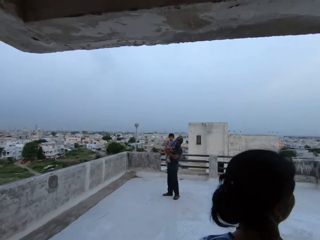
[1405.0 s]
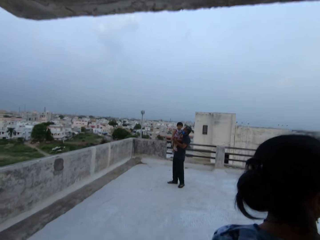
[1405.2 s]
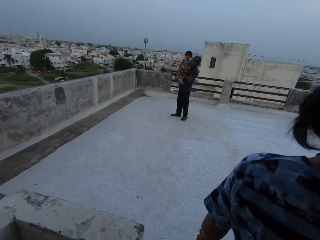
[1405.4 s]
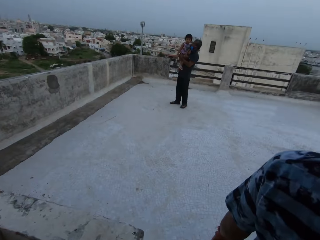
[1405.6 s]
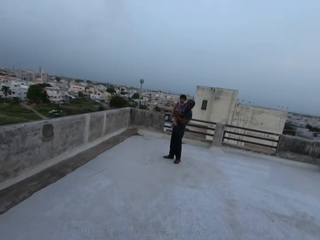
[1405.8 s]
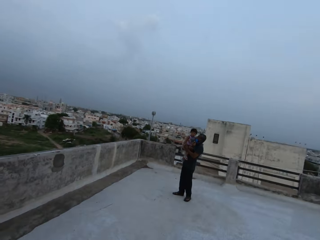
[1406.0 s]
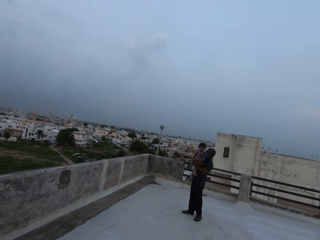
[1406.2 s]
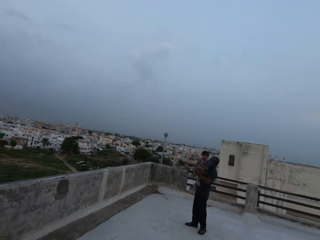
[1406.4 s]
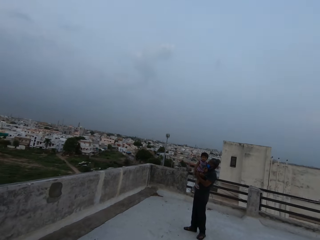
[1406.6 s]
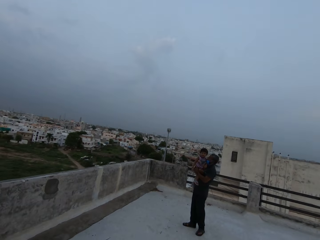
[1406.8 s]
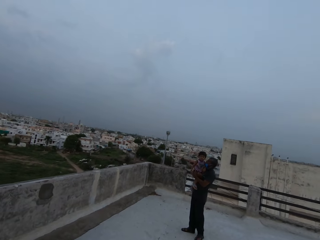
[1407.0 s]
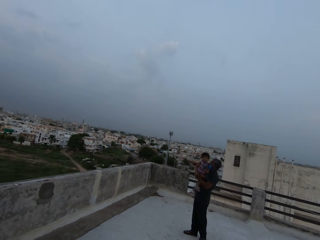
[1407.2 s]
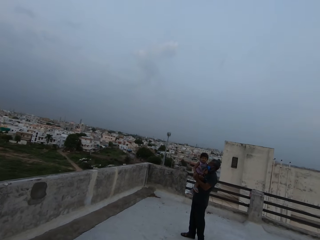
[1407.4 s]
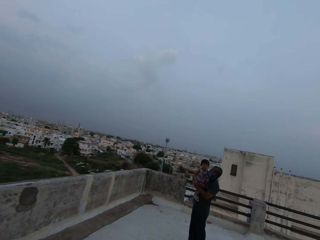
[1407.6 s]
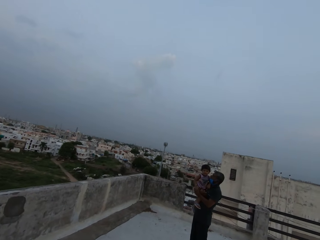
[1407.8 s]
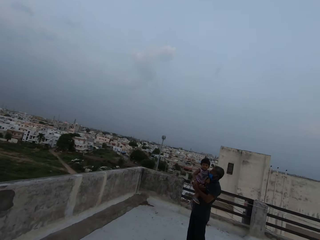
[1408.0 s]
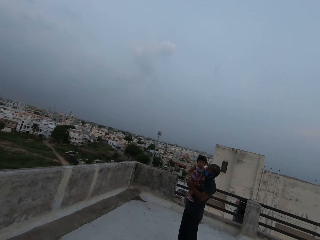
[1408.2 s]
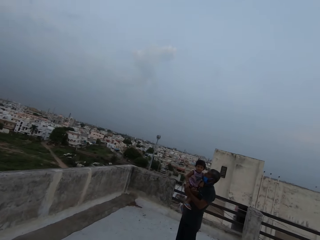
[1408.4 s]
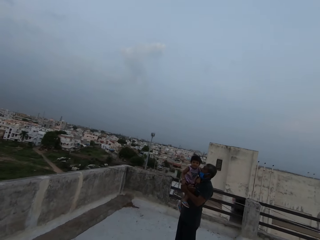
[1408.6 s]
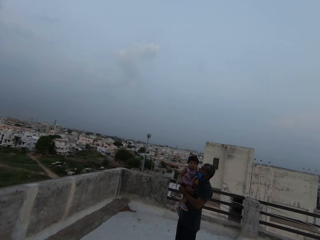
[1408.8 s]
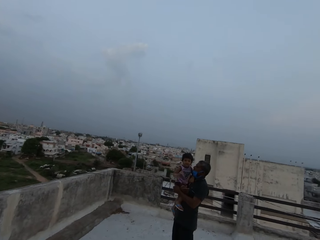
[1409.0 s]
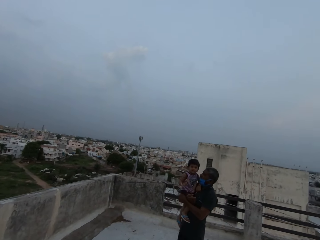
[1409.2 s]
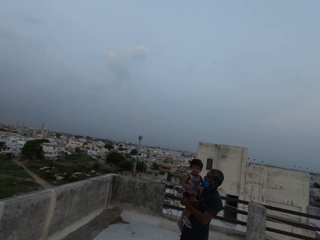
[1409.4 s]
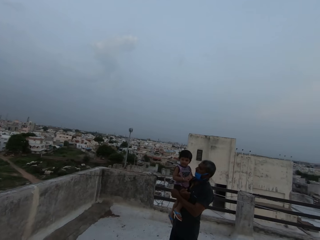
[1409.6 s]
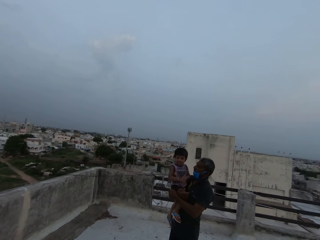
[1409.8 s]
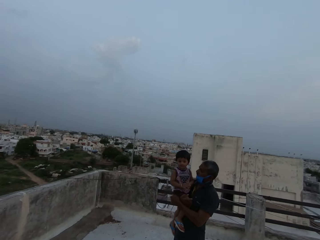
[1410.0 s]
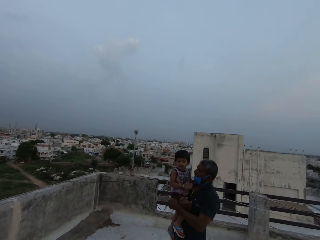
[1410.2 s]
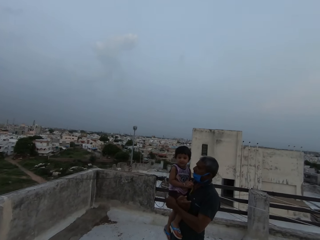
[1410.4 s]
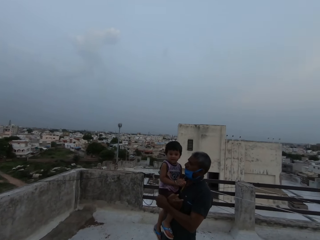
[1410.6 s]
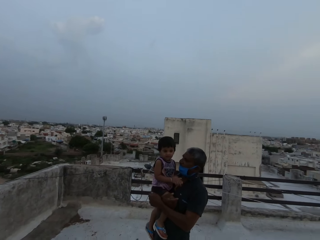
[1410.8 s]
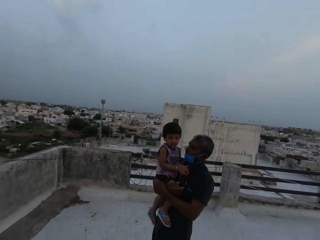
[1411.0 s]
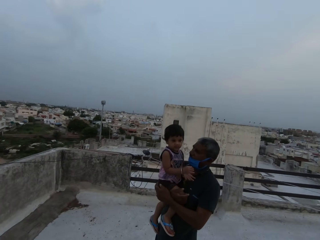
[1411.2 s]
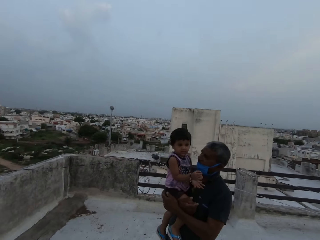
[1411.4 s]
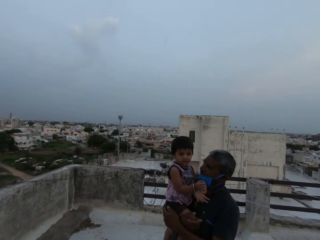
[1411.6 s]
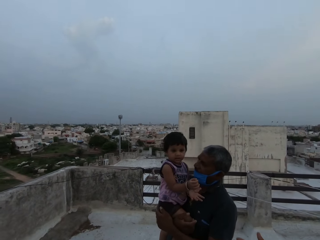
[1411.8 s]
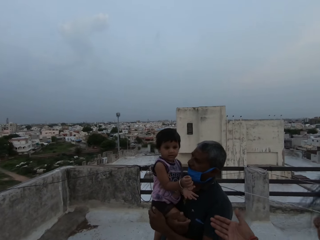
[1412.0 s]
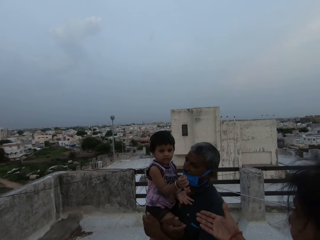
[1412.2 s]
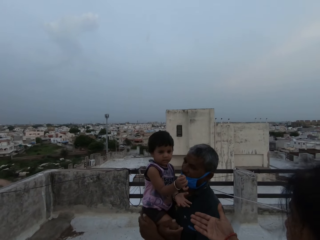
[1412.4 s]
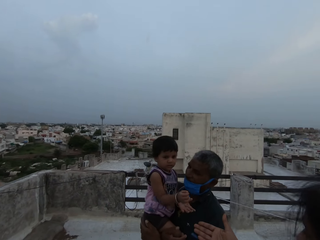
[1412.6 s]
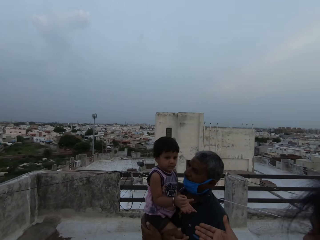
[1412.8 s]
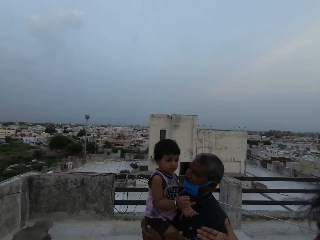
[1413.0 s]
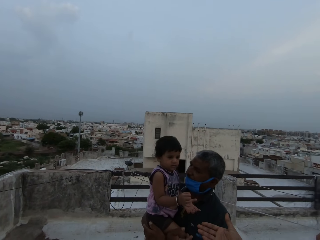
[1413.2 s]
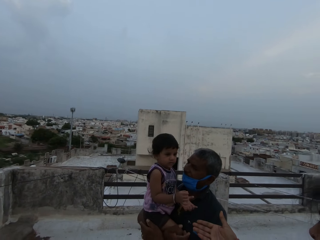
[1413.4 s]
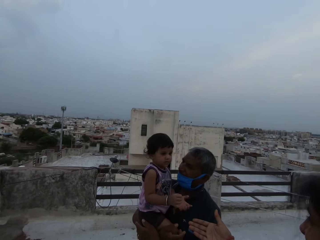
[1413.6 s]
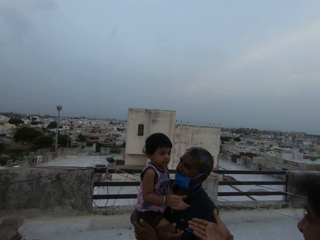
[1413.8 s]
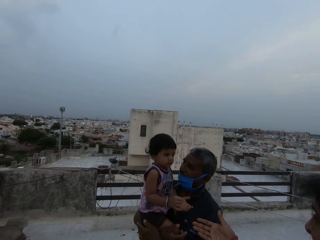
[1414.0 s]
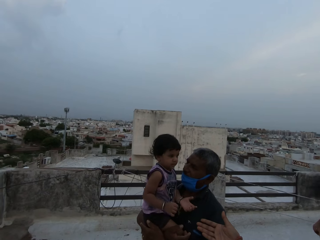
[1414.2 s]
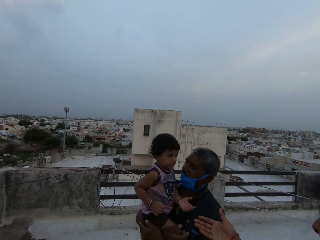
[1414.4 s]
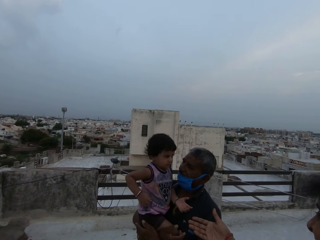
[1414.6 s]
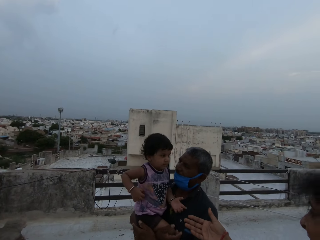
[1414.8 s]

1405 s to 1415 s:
The camera wearer walks outside a building. A man carries a baby with both hands. The camera wearer converses with the baby. They walk on an open floor. They look at a person. Another person stretches a hand to a third person. A woman converses with the baby.

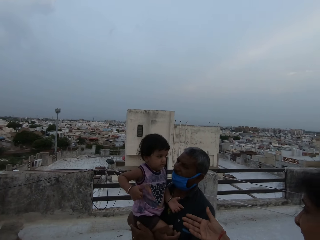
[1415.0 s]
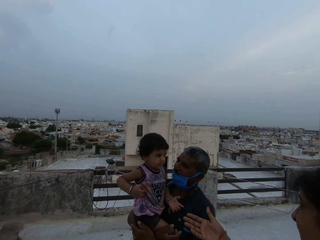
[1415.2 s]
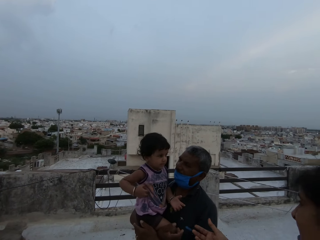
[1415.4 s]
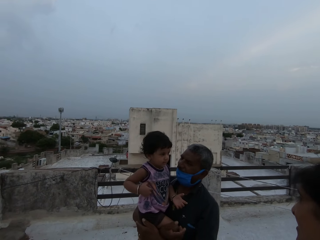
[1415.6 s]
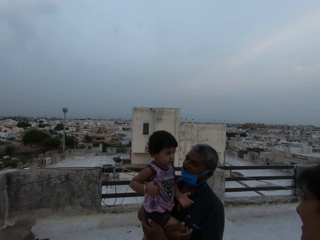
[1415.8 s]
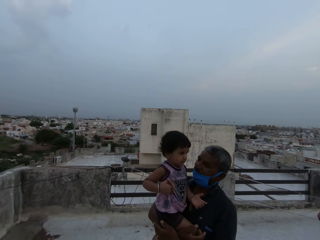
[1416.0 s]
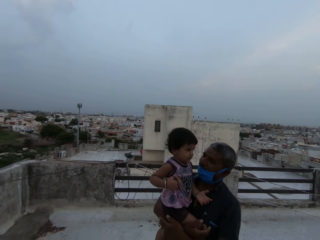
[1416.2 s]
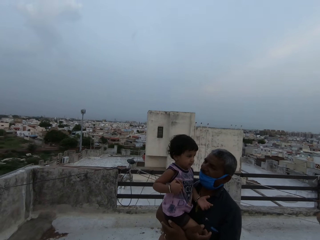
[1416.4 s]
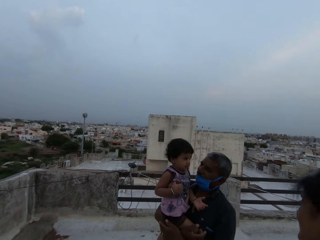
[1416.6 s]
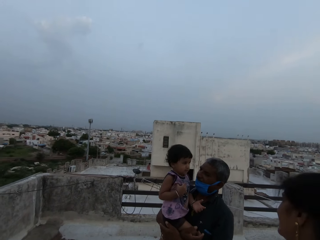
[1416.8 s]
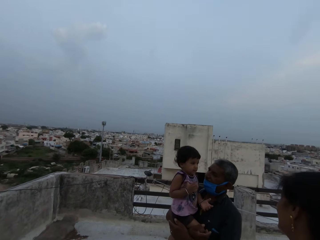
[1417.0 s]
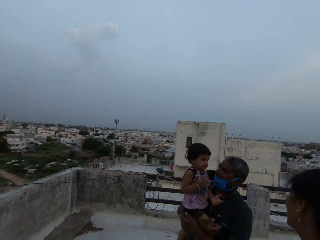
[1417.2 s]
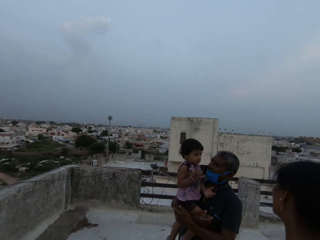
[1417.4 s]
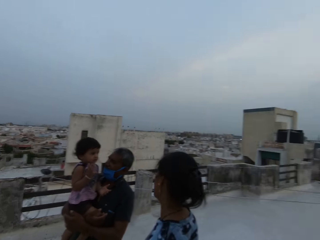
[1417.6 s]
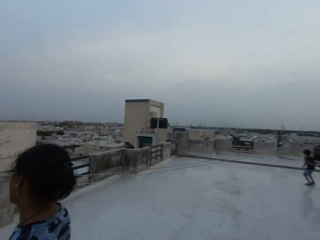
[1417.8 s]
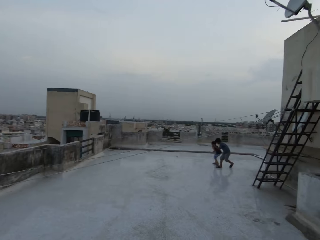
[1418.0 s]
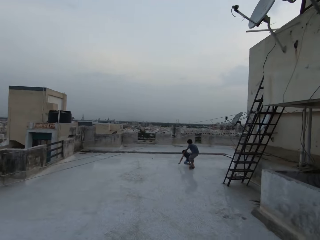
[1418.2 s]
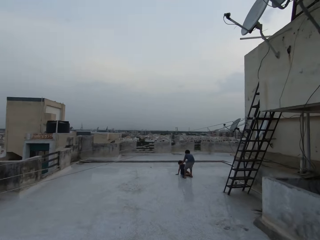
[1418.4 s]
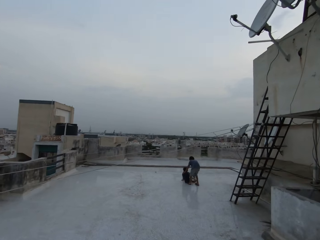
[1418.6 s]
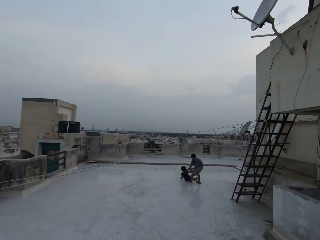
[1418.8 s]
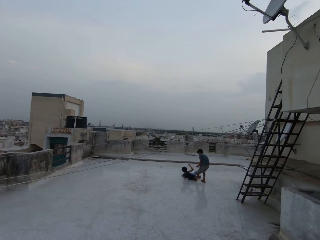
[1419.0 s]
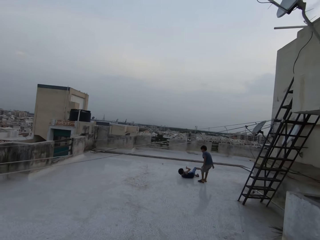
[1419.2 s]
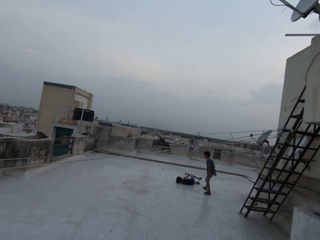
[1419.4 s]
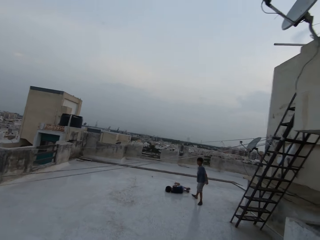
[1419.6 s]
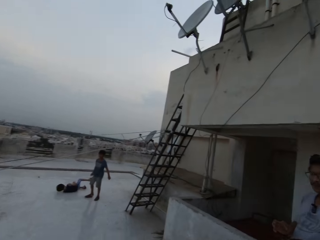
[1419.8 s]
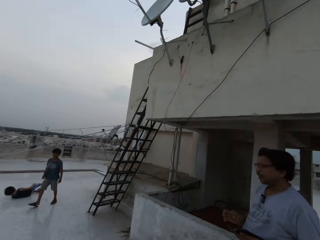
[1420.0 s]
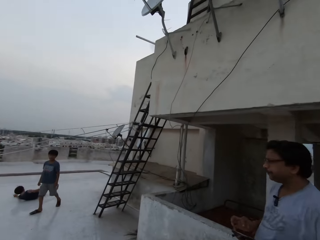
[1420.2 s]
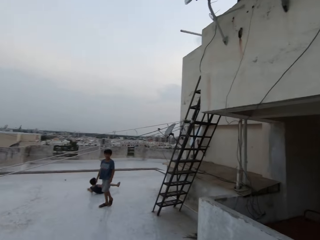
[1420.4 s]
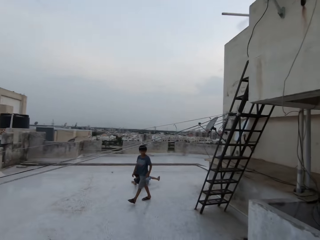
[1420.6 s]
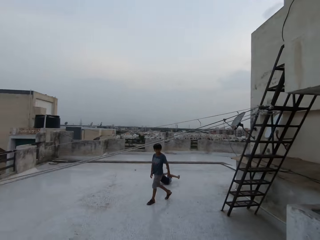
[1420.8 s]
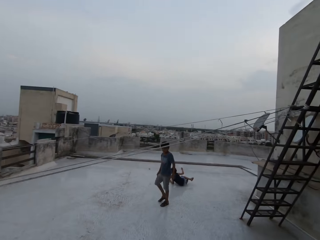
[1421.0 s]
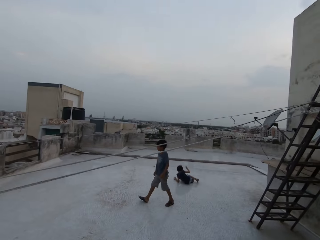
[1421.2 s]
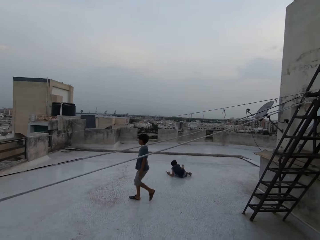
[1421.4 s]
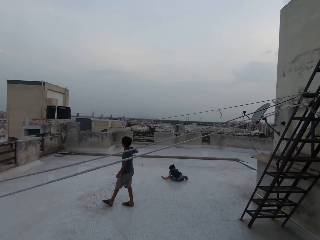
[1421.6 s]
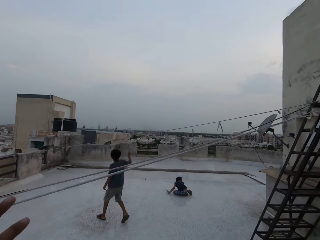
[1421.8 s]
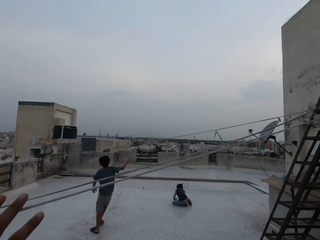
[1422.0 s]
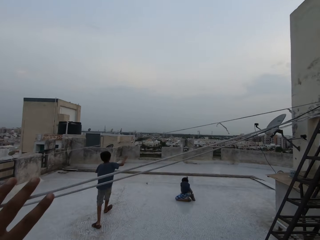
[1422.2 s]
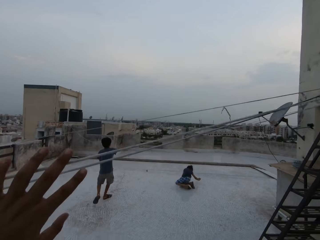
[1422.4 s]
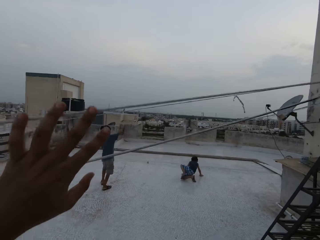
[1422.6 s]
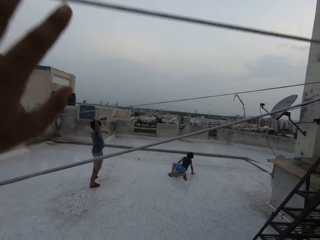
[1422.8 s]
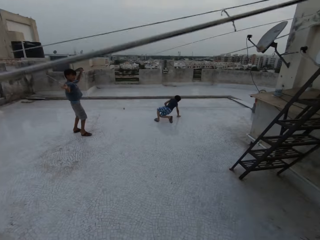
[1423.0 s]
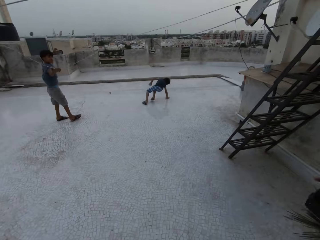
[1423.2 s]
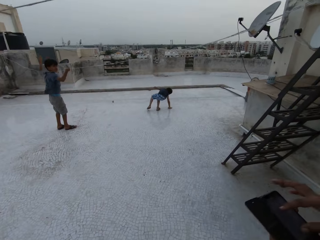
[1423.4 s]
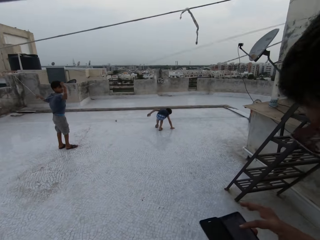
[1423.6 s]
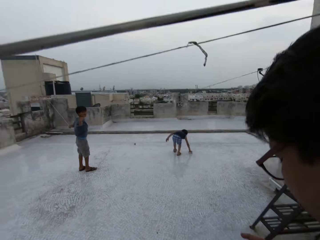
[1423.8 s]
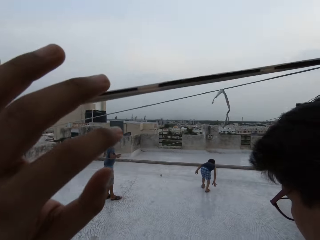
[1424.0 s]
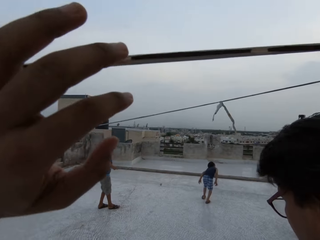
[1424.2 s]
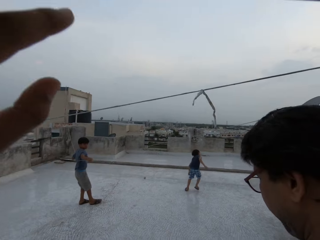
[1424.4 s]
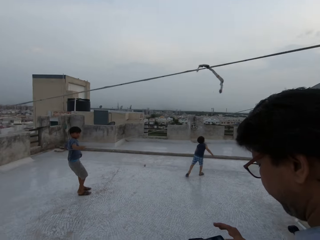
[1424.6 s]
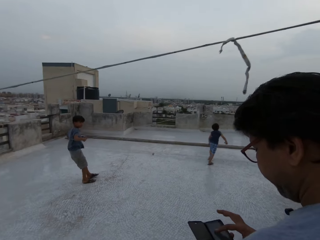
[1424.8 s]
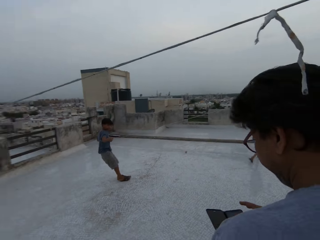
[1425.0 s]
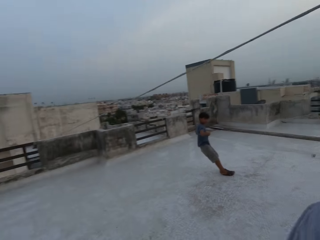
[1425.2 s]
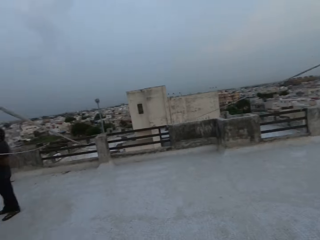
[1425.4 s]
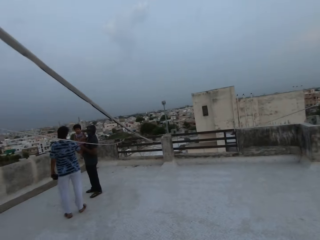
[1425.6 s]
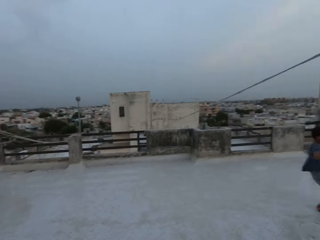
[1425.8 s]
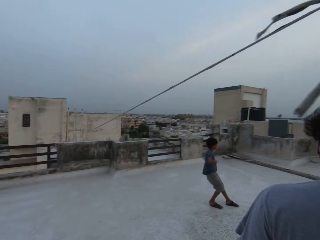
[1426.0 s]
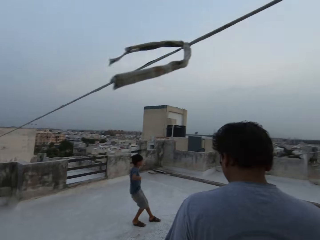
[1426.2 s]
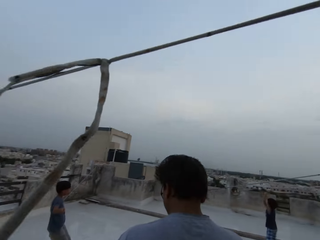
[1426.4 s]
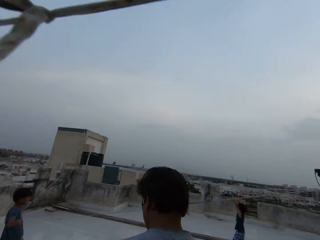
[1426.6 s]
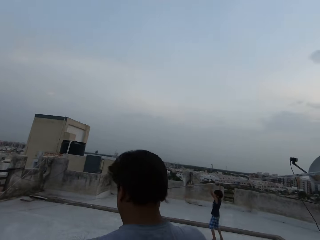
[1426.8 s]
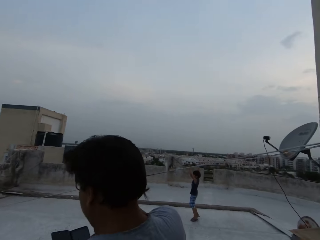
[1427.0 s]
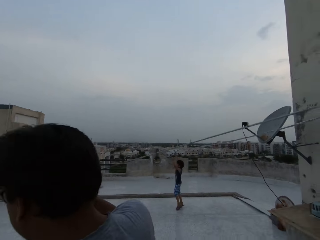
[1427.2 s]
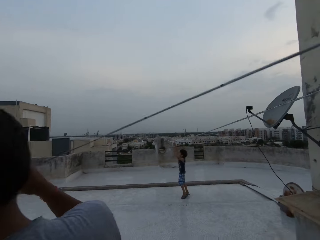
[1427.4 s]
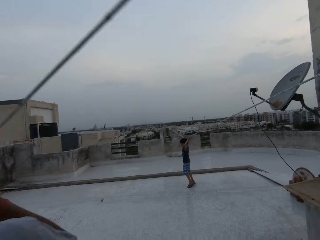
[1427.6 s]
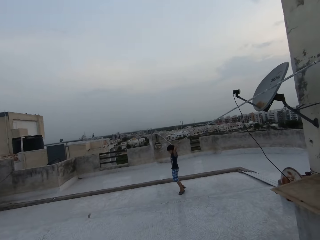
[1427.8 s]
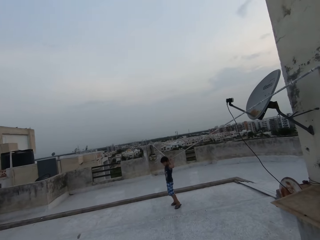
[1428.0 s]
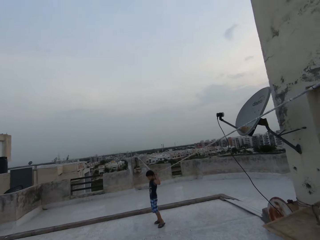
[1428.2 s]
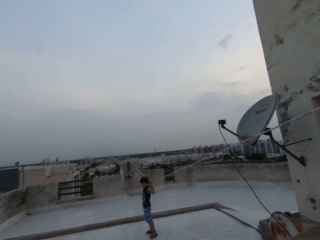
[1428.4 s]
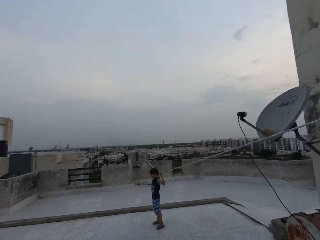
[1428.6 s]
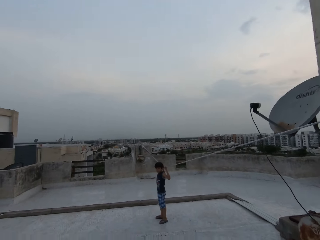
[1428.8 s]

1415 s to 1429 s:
A person draws back her hand. The camera wearer looks around a compound. He looks at two persons and walks in the compound. He adjusts a wire with his left hand. He pushes up a rope. He looks around the compound.
